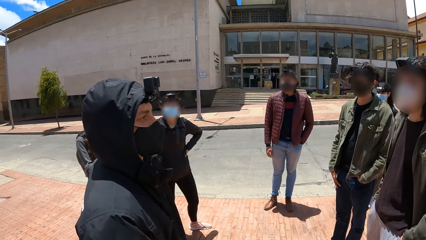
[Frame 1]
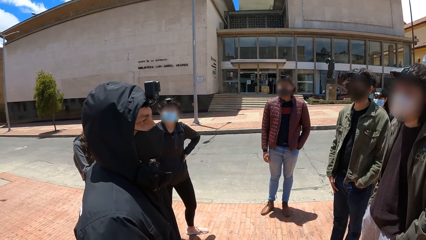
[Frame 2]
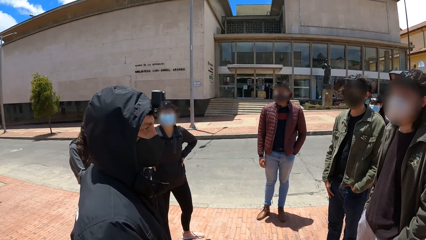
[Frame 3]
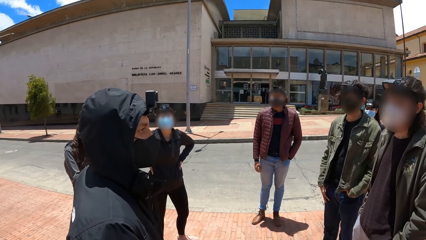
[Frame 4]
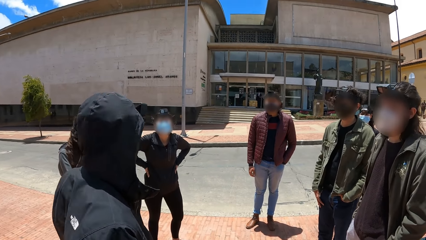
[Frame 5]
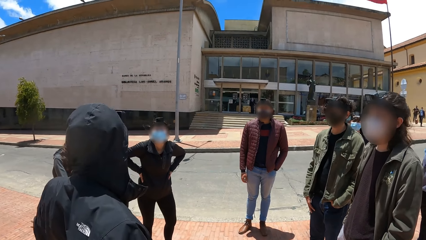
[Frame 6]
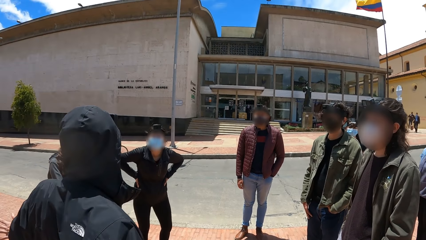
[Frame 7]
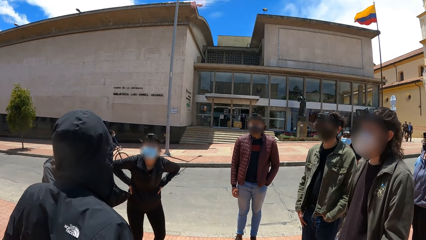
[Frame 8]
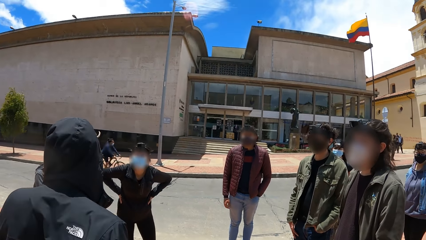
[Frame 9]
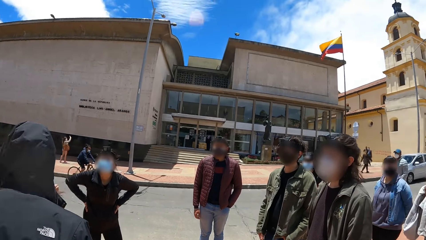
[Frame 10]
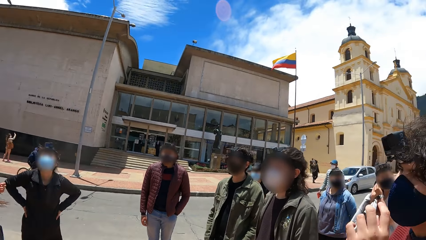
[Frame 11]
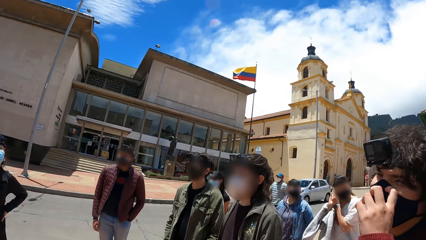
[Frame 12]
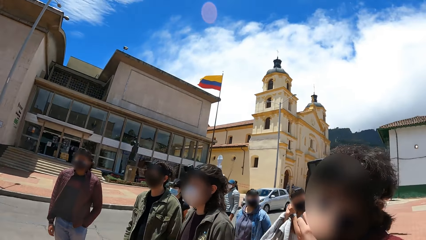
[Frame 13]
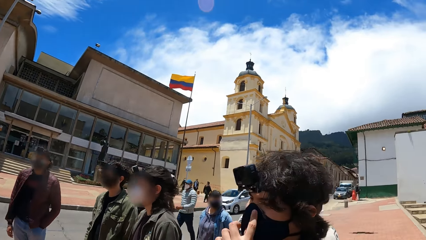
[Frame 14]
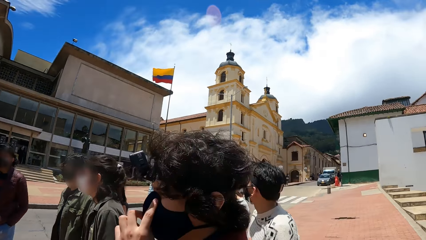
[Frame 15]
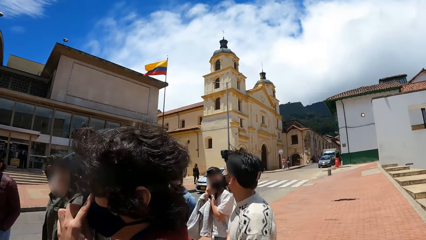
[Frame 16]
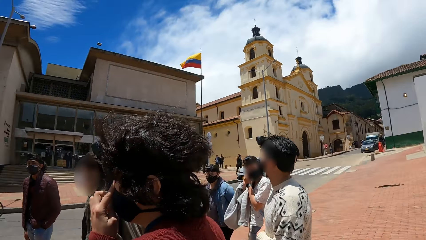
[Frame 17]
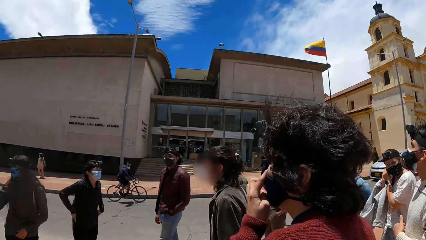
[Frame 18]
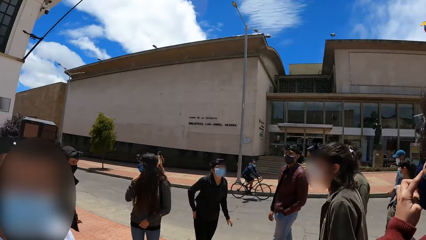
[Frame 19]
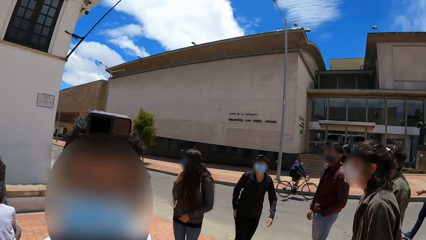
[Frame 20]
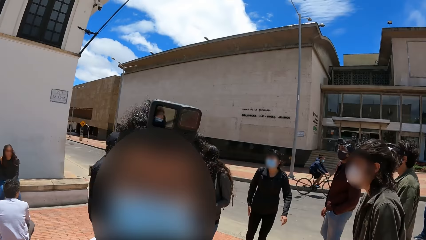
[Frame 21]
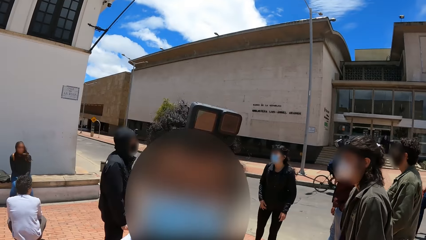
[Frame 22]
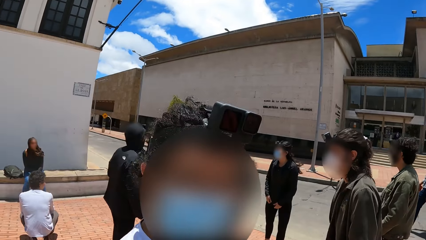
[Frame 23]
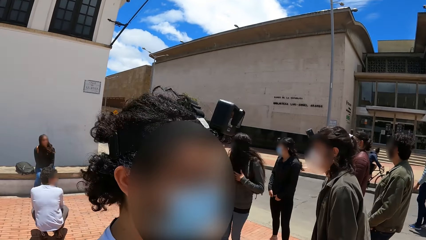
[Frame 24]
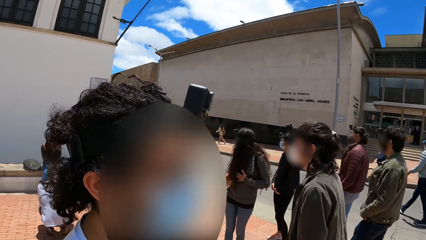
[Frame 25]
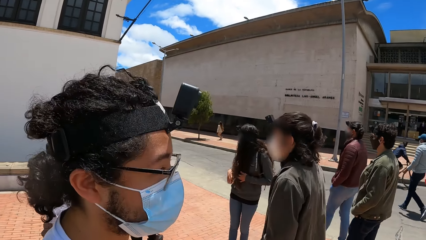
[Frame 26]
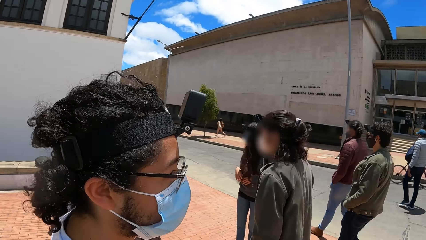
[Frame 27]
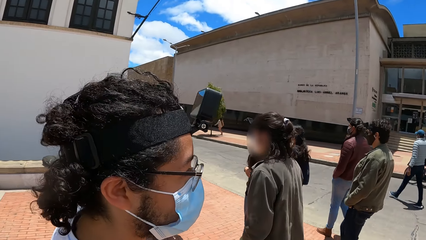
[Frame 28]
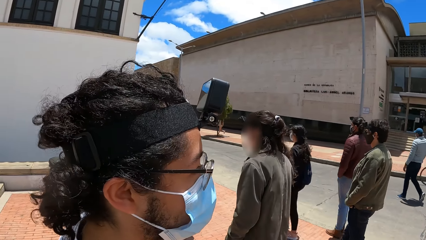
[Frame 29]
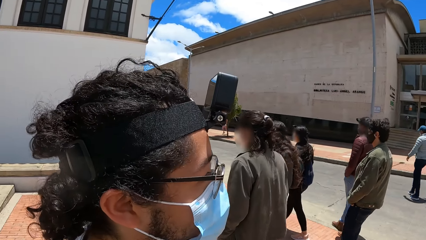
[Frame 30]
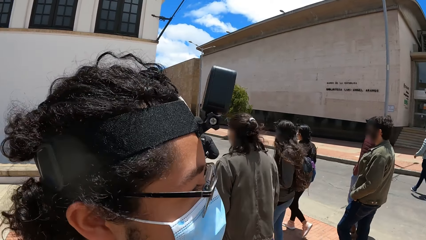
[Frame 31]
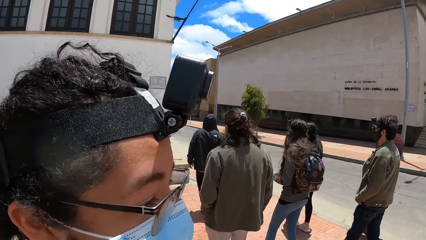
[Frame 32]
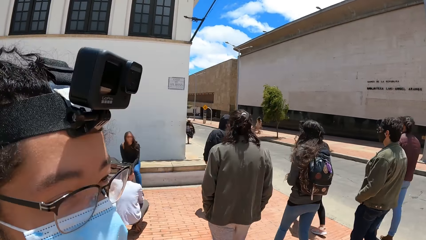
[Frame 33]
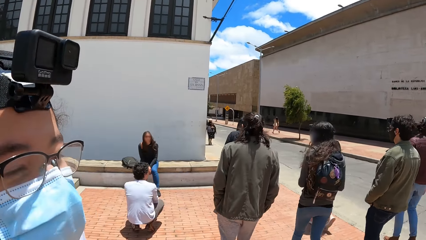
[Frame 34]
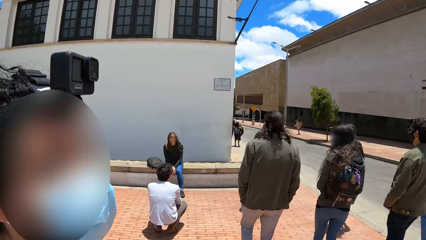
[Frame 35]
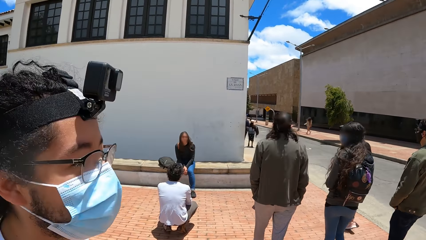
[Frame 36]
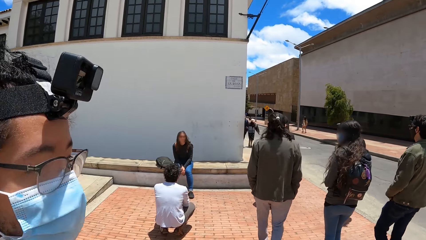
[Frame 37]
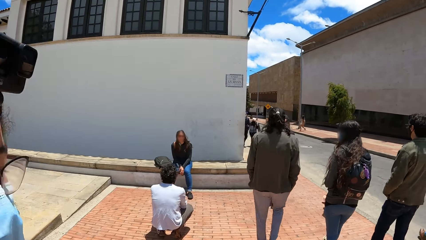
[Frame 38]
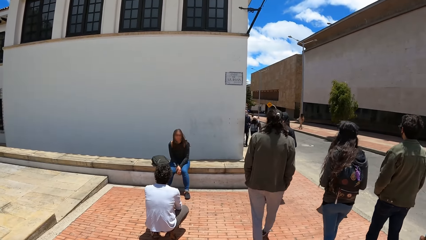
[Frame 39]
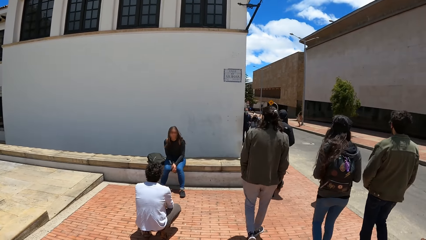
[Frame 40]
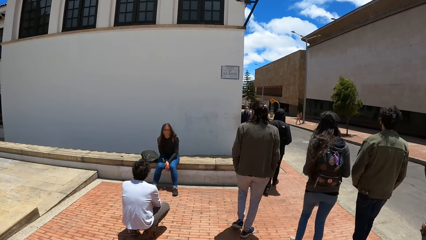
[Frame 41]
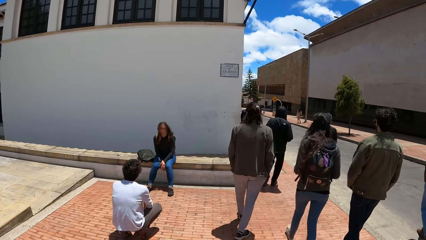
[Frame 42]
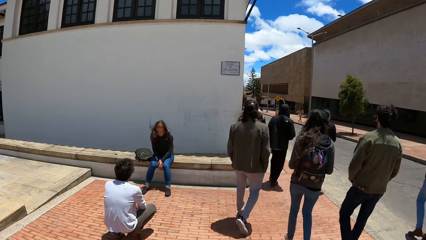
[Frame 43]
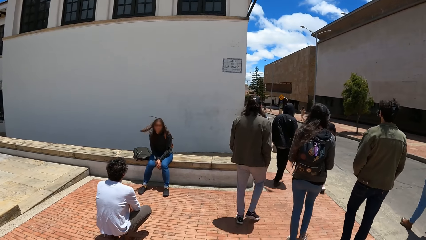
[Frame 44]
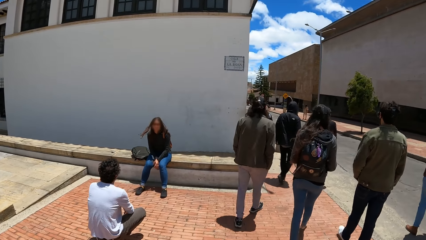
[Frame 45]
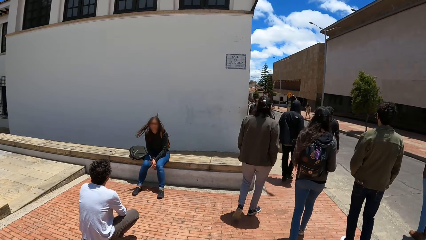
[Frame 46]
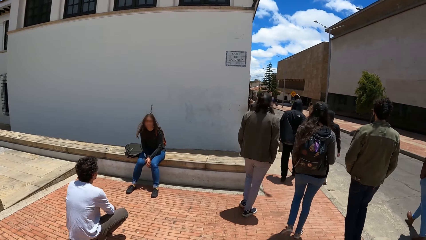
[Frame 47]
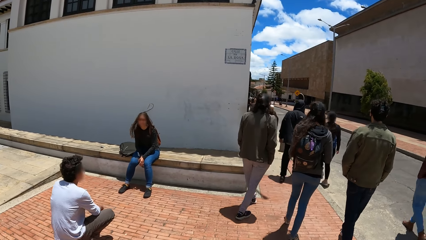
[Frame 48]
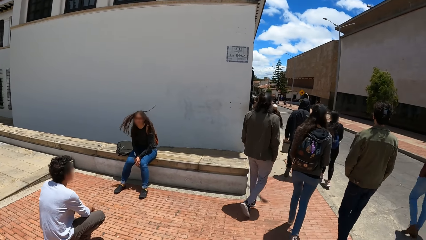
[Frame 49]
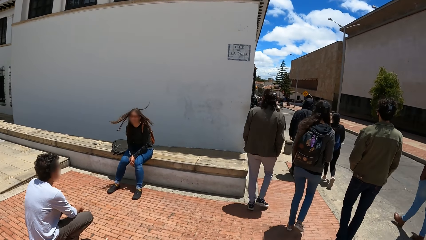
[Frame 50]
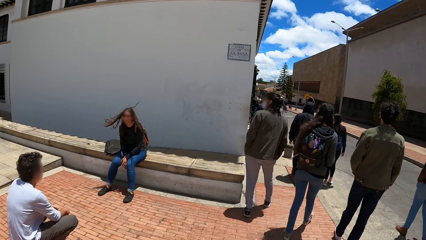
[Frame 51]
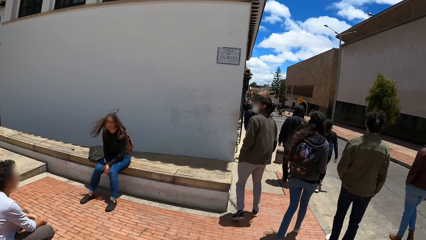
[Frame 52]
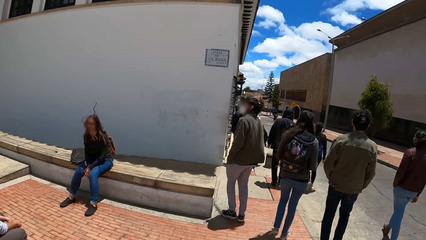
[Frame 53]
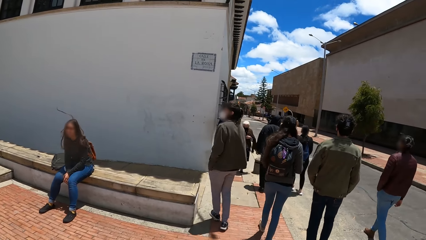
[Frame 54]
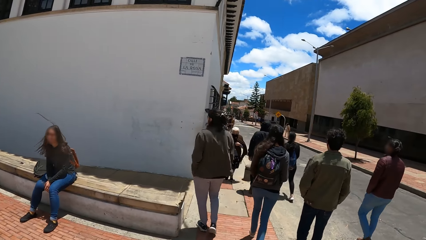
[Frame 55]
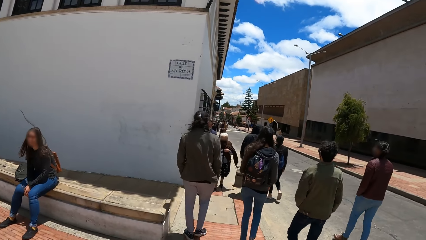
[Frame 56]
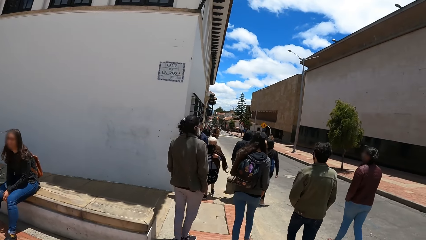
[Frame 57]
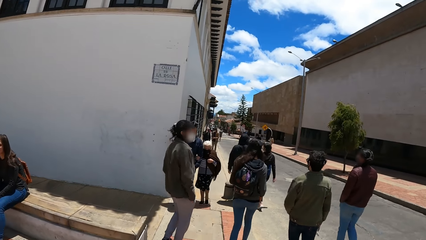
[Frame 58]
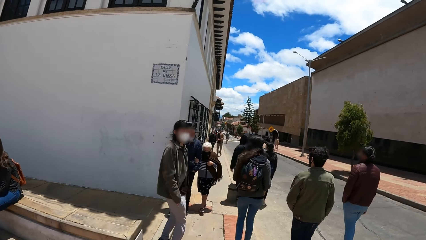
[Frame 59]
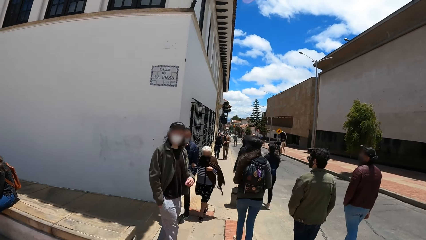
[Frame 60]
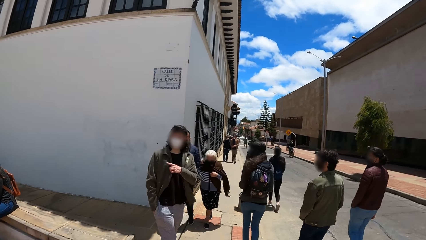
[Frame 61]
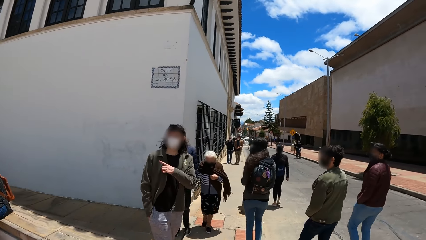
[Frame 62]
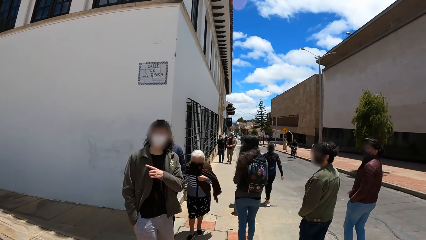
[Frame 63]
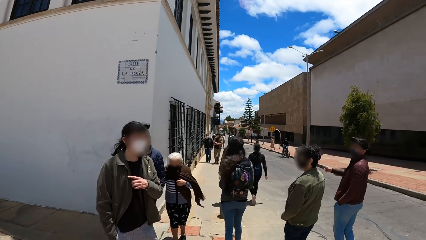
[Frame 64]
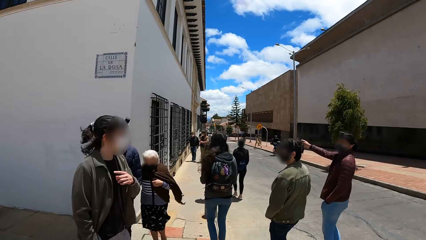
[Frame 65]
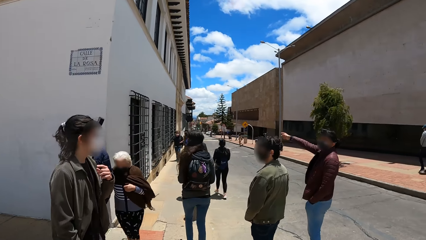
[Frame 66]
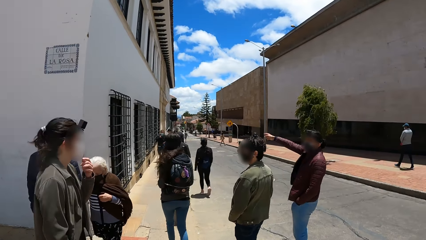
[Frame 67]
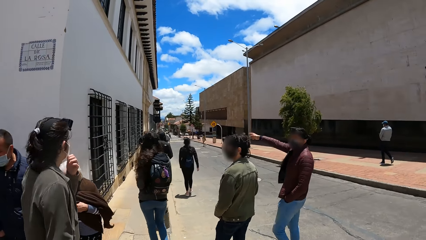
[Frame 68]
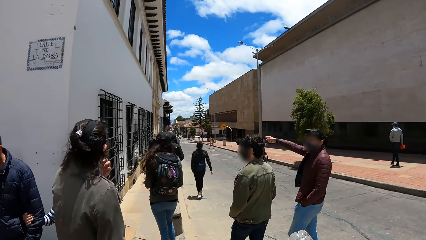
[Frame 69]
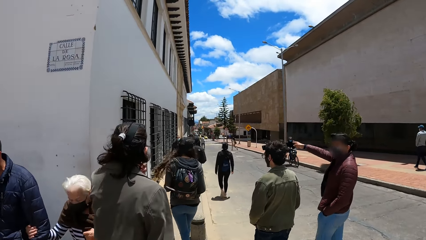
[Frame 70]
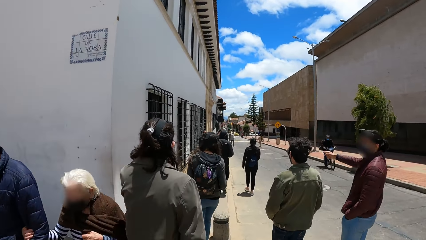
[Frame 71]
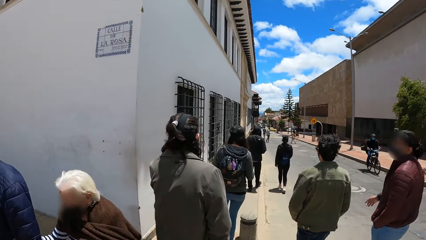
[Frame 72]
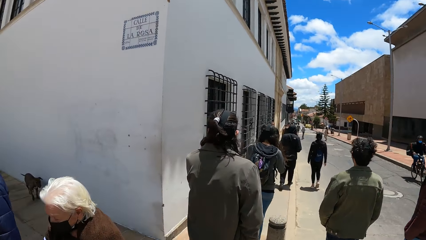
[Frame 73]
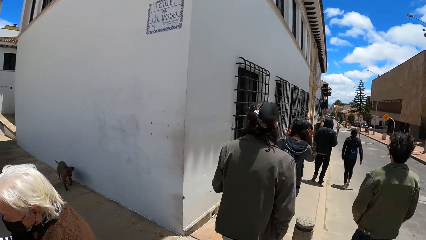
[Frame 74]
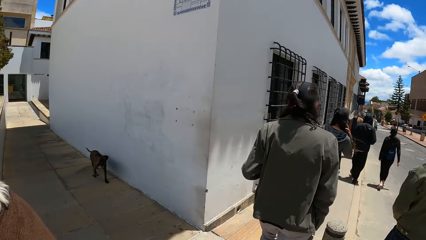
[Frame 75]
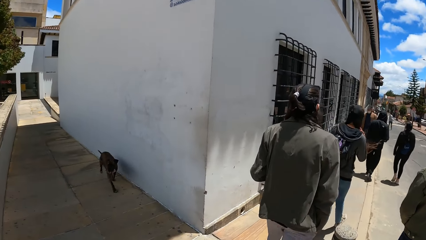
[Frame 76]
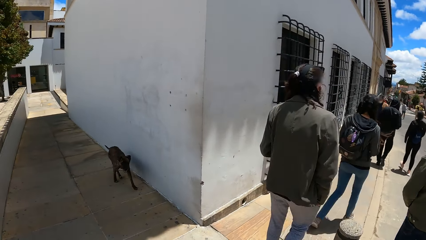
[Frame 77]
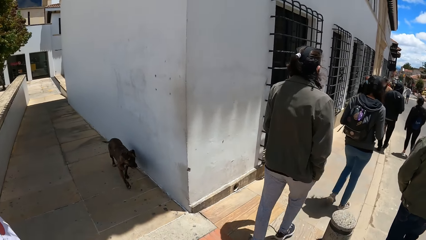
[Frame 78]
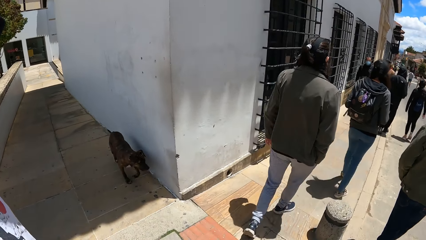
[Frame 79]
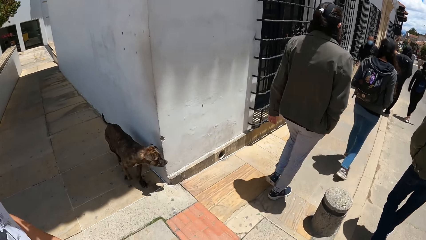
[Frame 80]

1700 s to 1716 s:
The camera wearer looks around. They walk towards a pavement. They walk around. A dog walks past the group of people.
